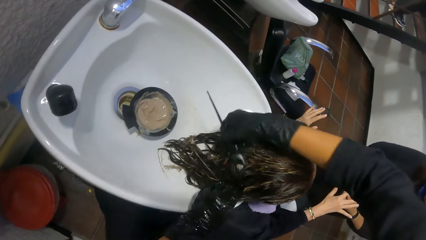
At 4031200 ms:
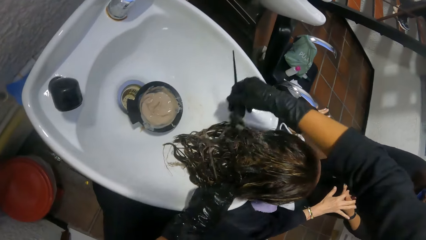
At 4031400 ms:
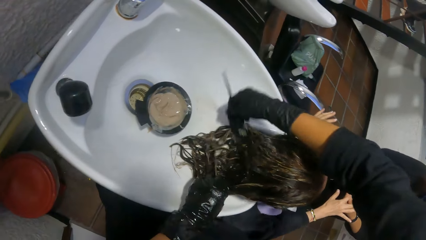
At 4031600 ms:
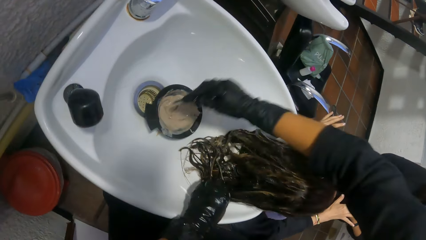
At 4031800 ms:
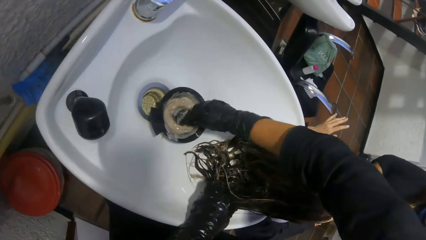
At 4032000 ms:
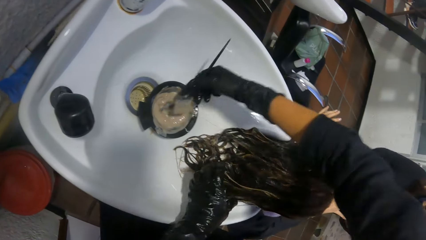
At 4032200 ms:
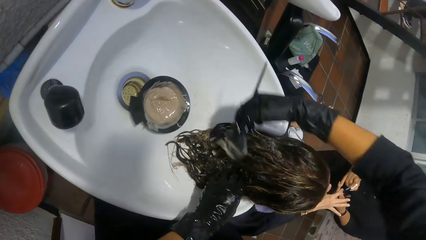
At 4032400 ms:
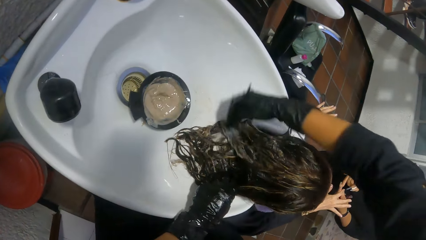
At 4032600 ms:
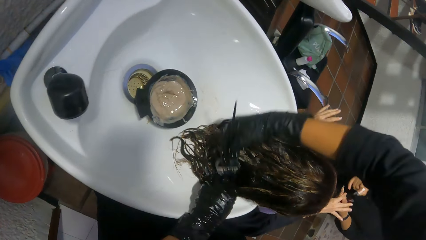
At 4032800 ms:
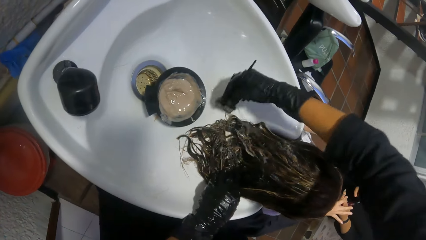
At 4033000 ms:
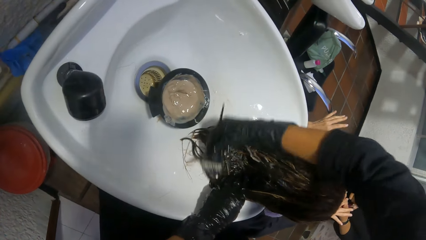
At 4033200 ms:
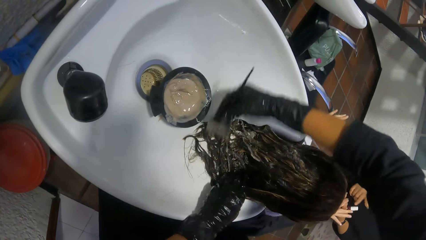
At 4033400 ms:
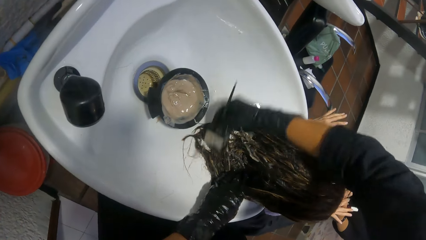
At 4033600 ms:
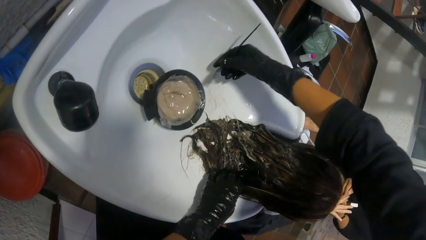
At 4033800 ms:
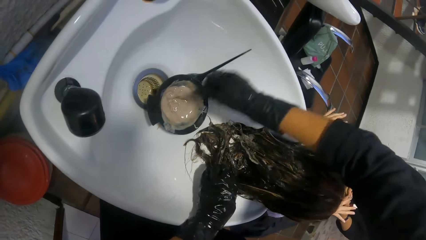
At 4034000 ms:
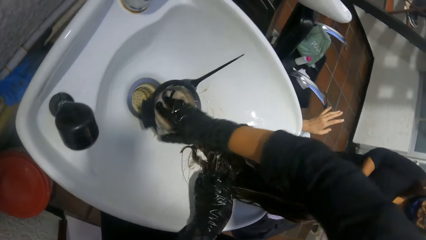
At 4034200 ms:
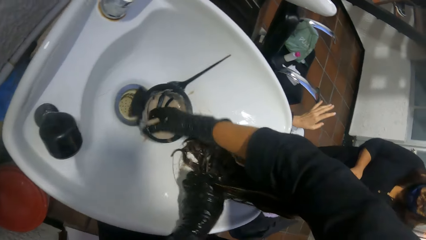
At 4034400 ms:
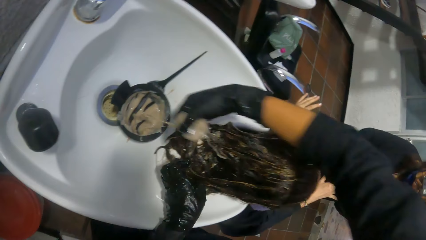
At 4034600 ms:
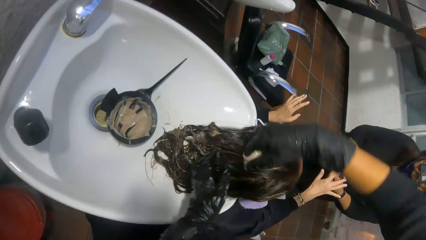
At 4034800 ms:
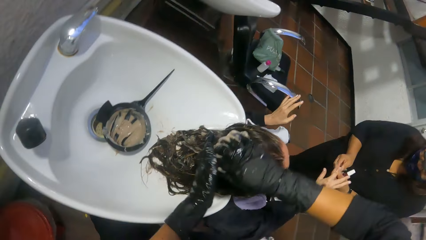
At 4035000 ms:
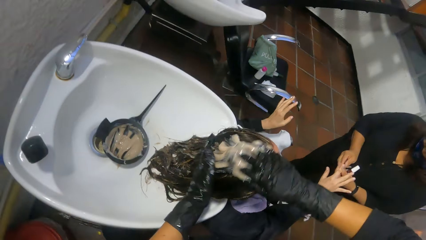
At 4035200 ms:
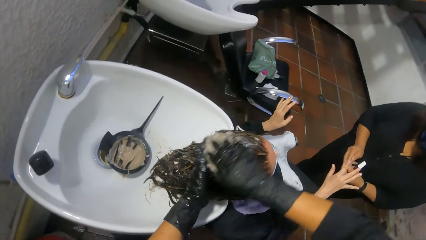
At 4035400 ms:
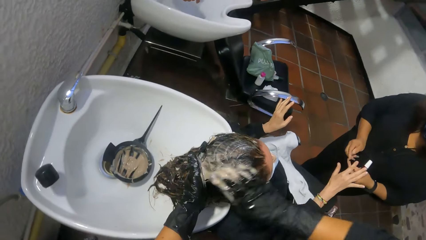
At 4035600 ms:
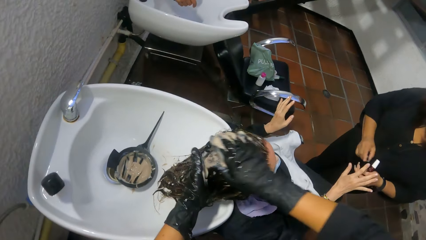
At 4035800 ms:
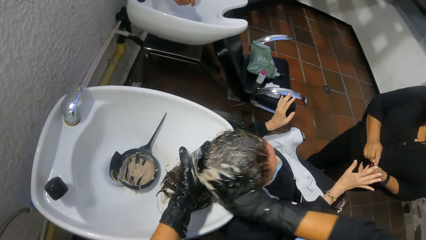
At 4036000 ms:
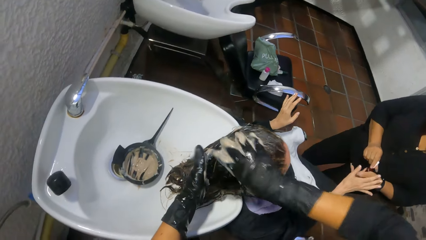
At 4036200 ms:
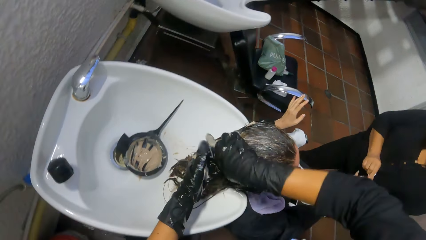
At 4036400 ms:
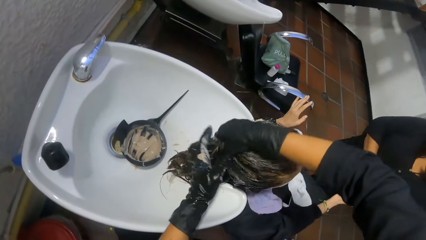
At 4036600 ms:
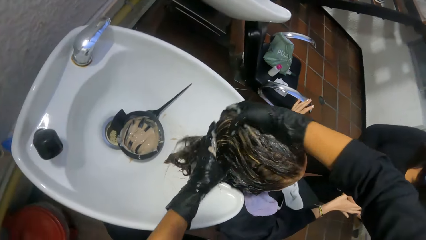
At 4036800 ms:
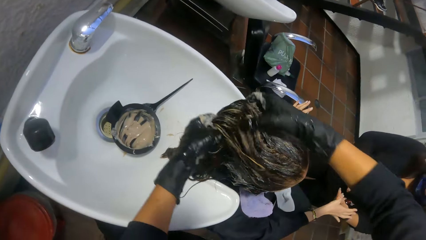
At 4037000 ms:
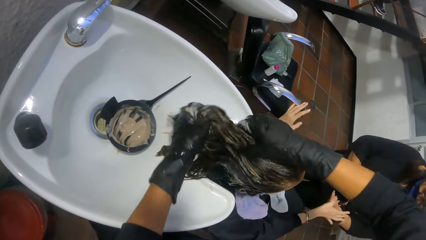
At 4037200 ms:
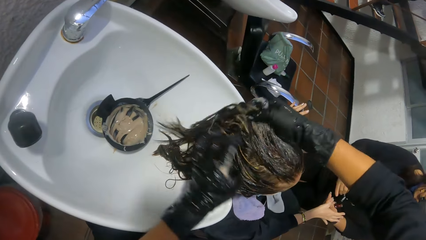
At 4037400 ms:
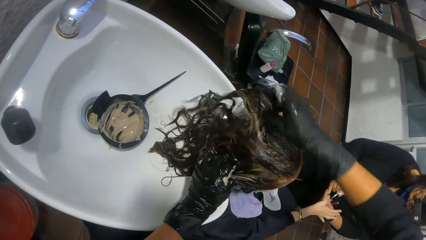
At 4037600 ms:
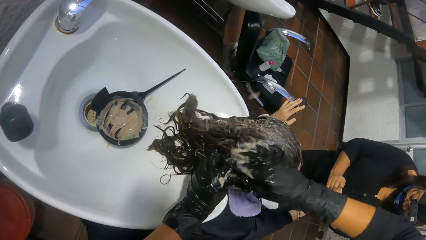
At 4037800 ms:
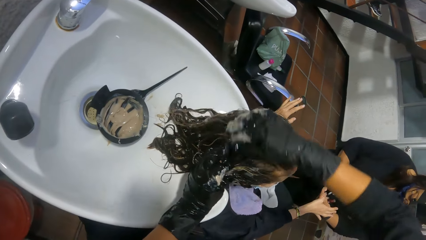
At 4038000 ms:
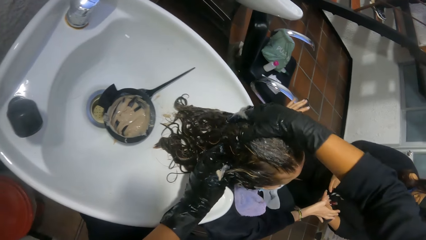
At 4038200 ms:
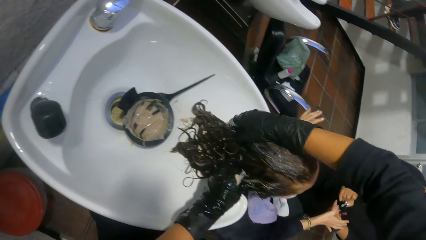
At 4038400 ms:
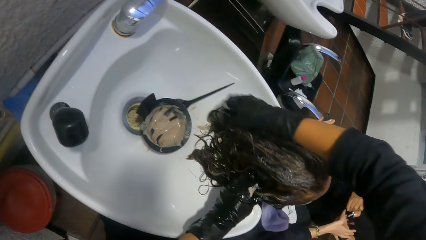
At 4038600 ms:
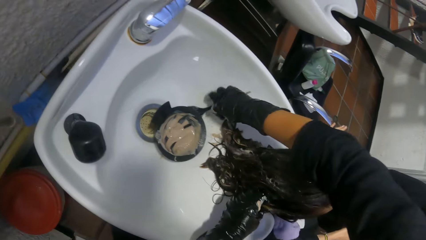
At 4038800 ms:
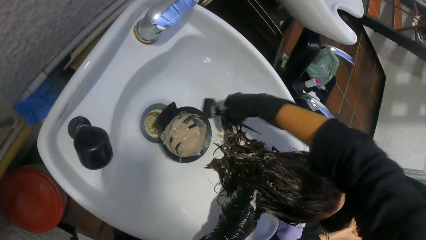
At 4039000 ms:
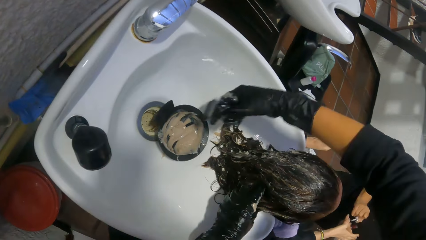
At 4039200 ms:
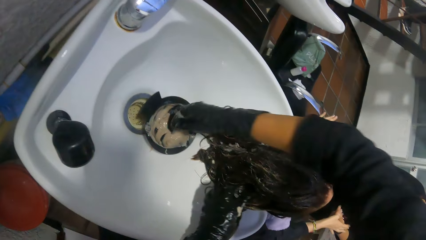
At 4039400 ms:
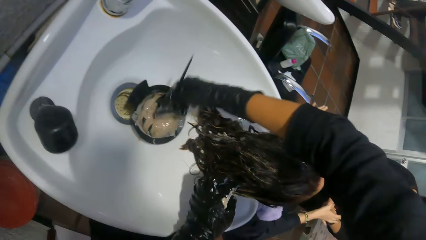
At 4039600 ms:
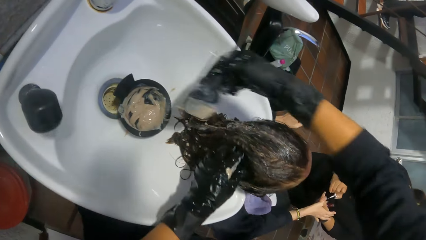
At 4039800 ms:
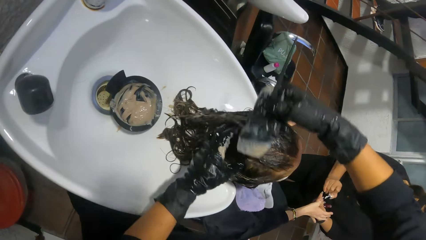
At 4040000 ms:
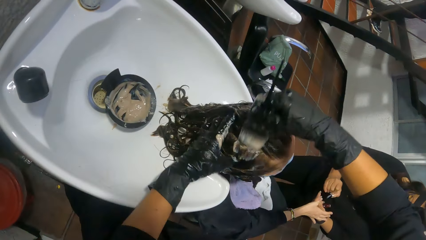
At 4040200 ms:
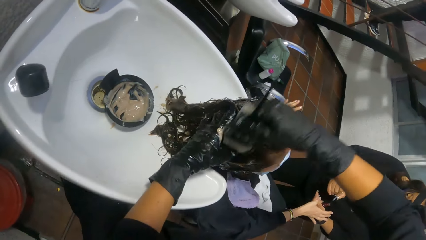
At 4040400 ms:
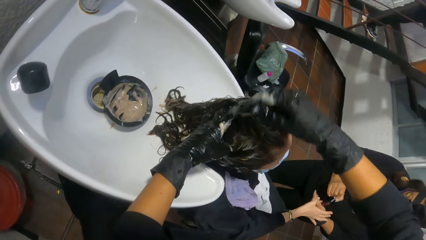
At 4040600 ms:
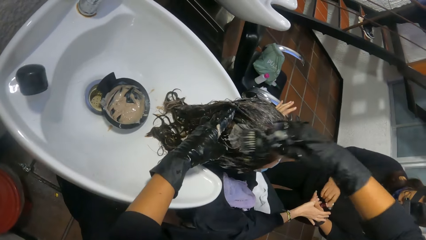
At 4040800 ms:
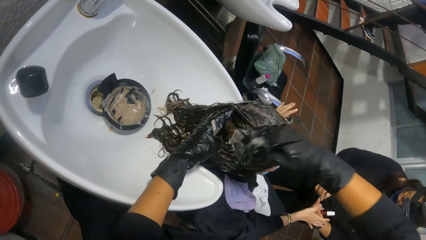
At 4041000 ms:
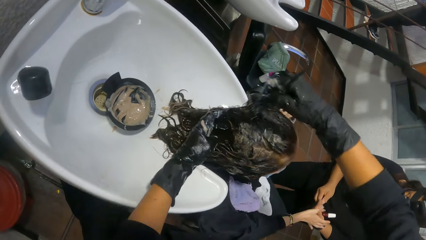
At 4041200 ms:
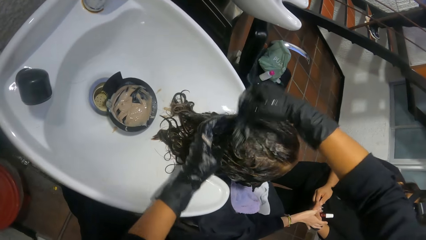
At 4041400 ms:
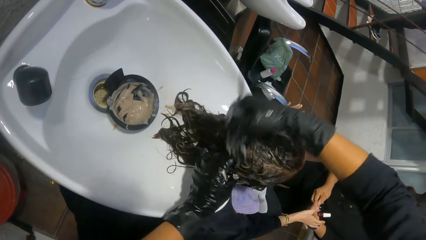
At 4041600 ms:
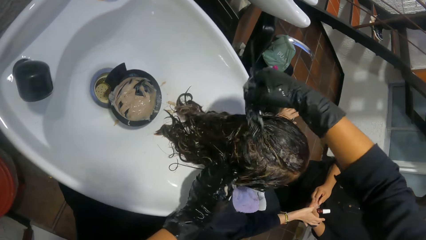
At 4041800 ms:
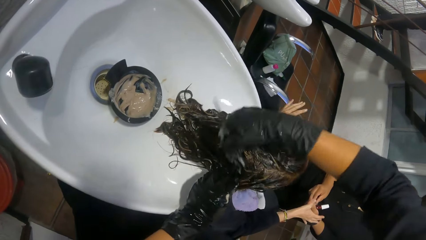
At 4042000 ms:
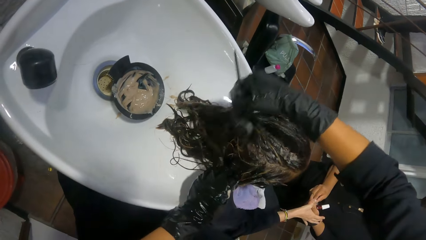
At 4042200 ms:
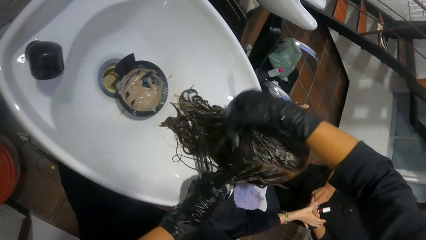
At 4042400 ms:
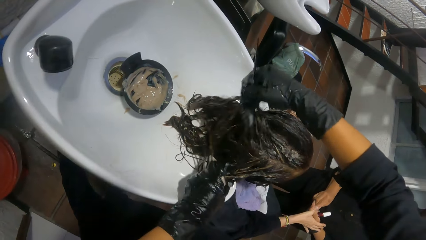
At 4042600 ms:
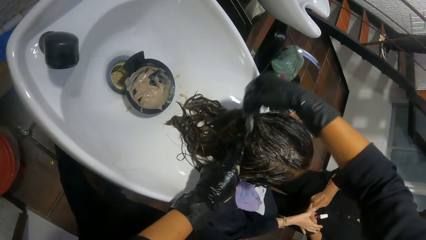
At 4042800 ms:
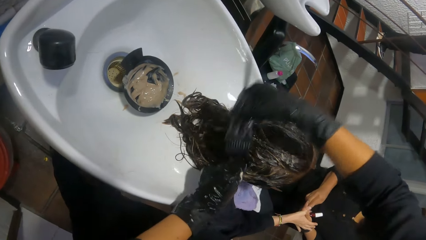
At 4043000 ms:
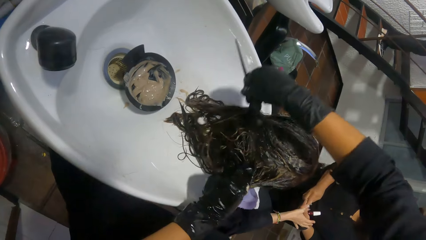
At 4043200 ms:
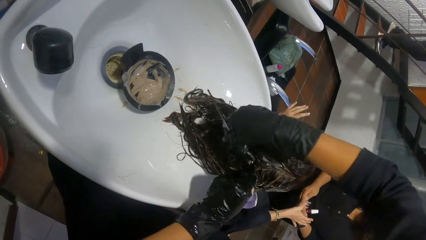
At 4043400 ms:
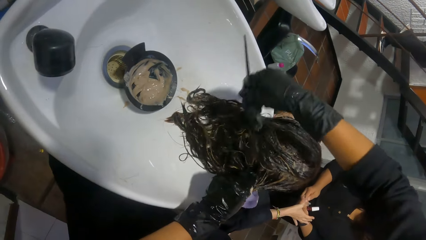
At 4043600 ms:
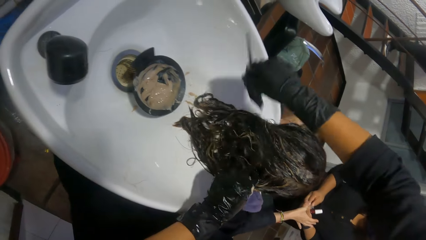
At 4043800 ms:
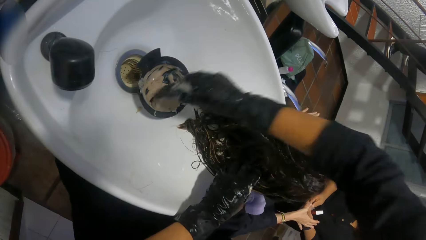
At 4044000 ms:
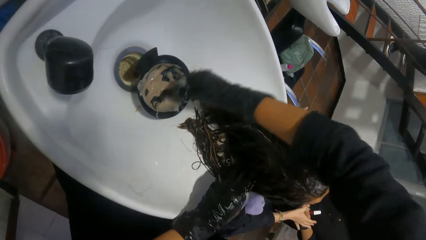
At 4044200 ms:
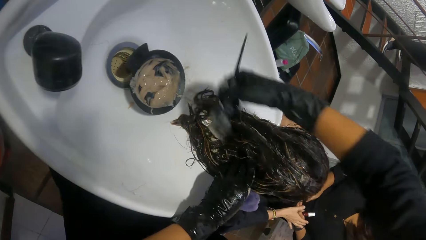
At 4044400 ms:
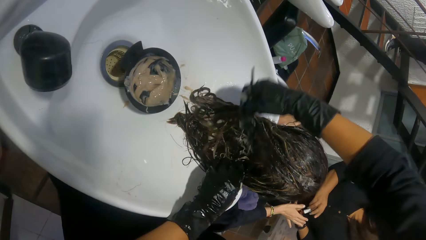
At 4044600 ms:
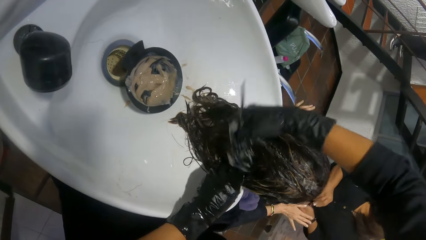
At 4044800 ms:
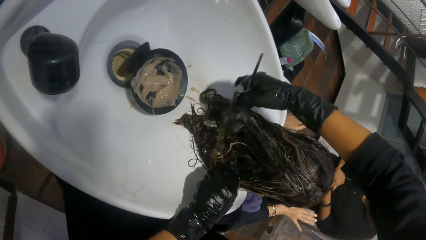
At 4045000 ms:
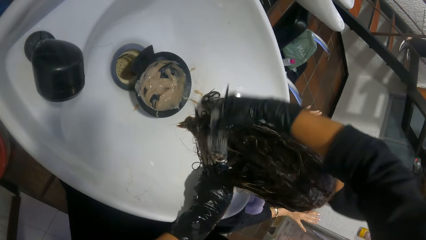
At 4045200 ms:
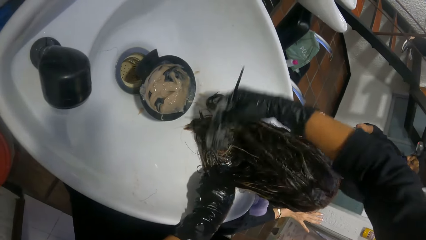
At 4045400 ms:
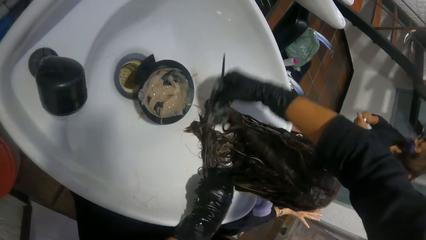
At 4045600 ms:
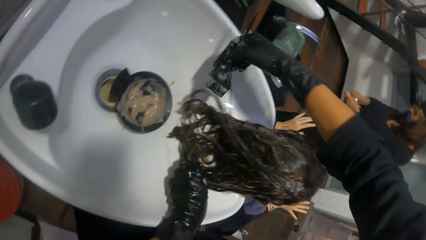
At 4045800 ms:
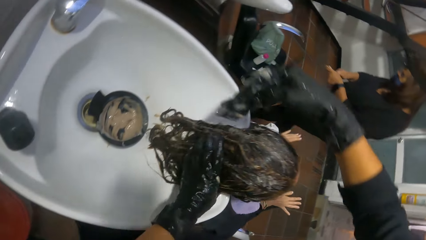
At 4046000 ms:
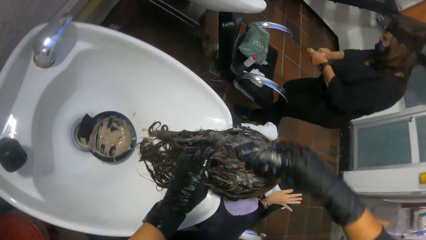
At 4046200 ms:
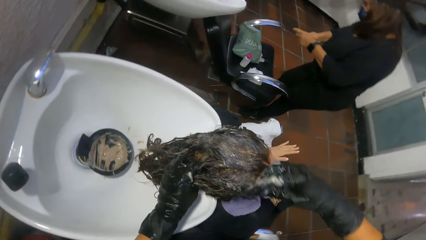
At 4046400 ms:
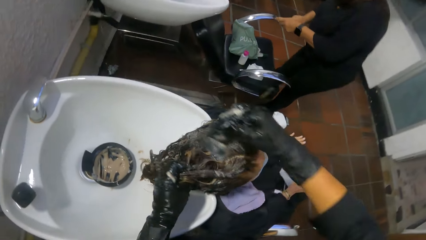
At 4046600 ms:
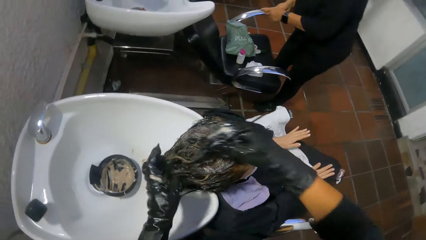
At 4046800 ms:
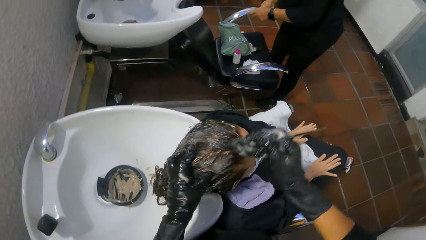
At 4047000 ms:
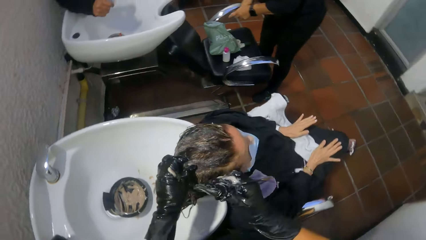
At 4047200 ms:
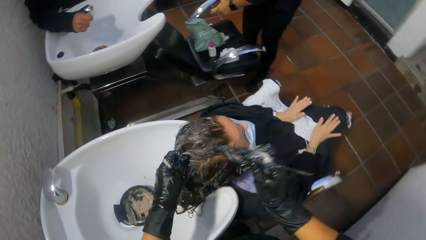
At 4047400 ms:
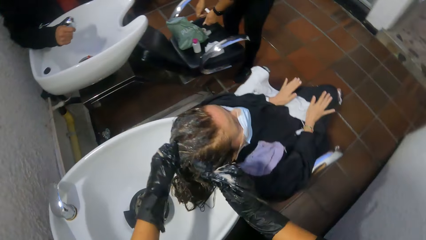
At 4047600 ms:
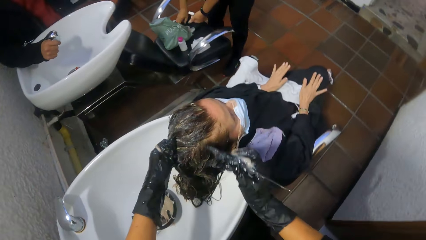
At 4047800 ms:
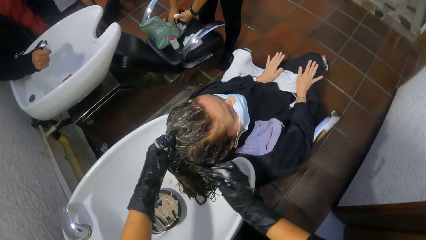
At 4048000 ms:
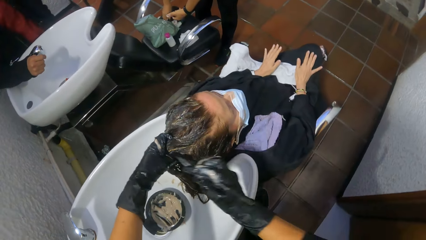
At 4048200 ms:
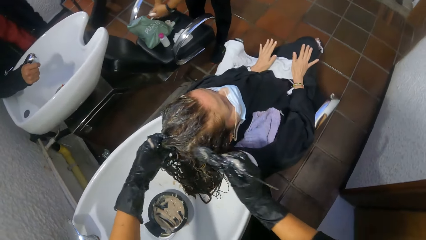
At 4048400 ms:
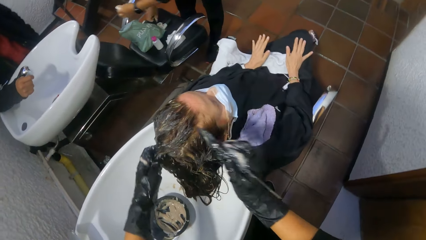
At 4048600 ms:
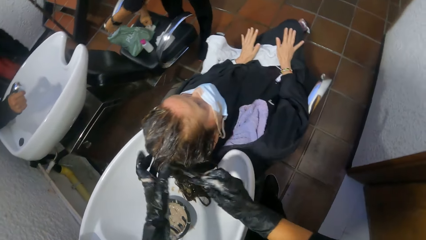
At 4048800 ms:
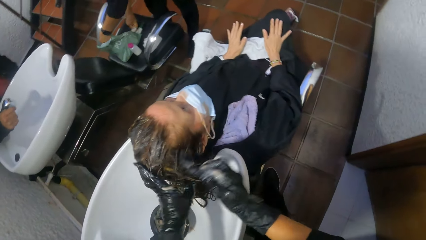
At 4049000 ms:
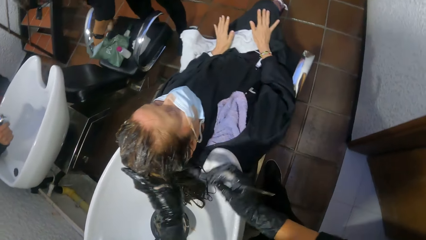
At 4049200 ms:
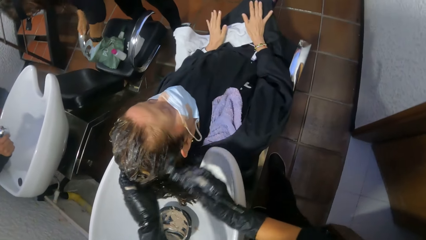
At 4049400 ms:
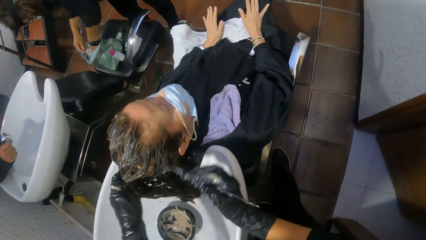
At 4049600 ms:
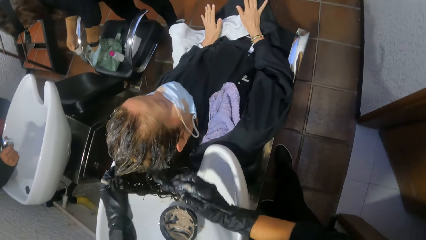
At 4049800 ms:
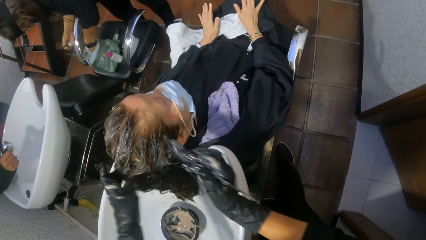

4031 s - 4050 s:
The camera wearer scoops hair dye from the bowl in the shampoo station basin with the brush in her right hand. She brushes hair dye on the woman's hair with the brush in her right hand. She drops the brush in the shampoo station basin with her right hand. She scoops hair dye from the bowl in the shampoo station basin with her right hand. She rubs hair dye on the woman's hair with both hands. She picks up the brush in the shampoo station basin with her right hand. She scoops hair dye from the bowl in the shampoo station basin with her right hand. She brushes hair dye on the woman's hair with the brush in her right hand. She scoops hair dye from the bowl in the shampoo station basin with her right hand. She brushes hair dye on the woman's hair with the brush in her right hand.
